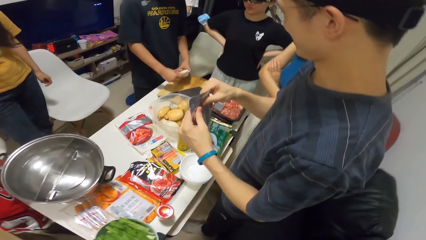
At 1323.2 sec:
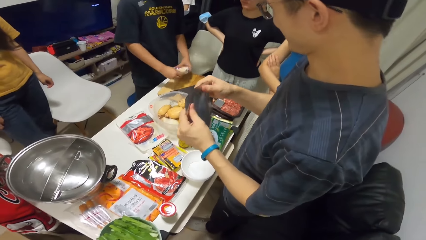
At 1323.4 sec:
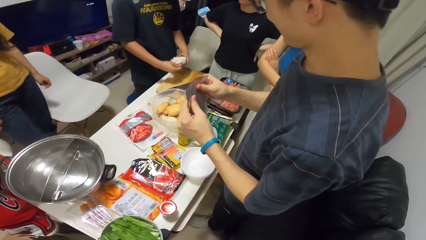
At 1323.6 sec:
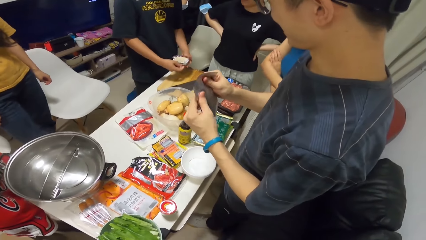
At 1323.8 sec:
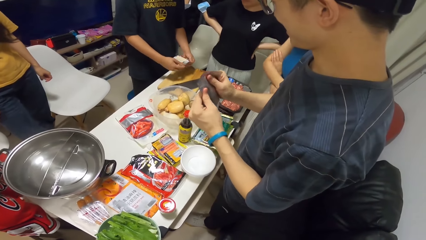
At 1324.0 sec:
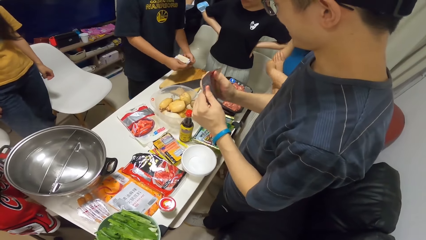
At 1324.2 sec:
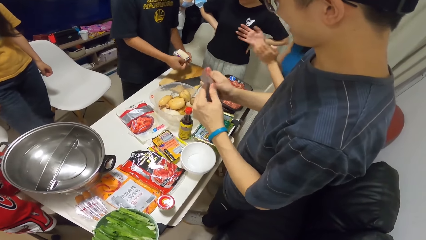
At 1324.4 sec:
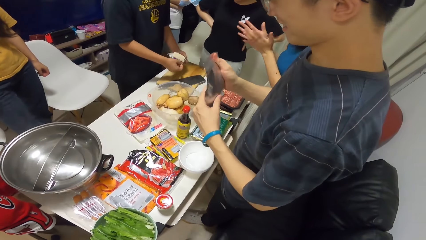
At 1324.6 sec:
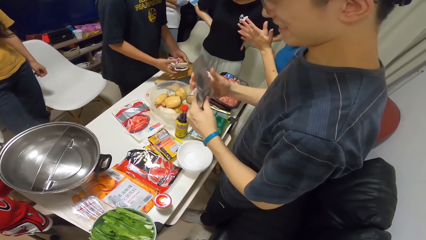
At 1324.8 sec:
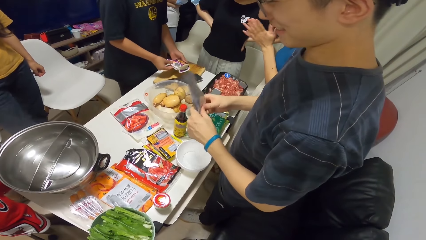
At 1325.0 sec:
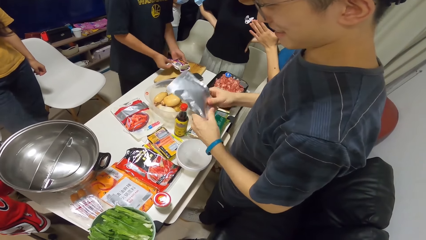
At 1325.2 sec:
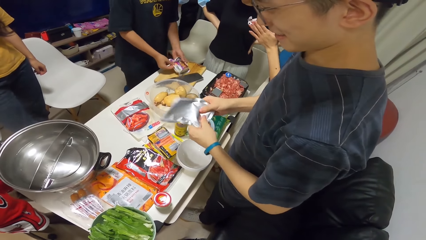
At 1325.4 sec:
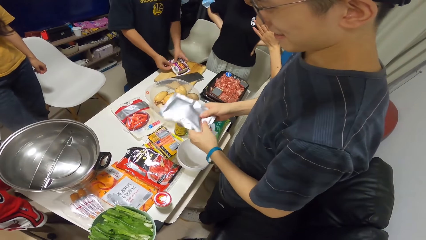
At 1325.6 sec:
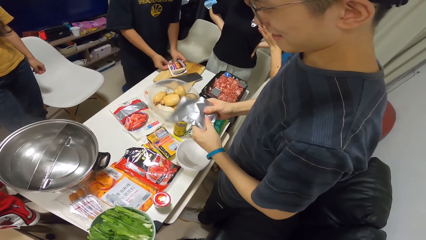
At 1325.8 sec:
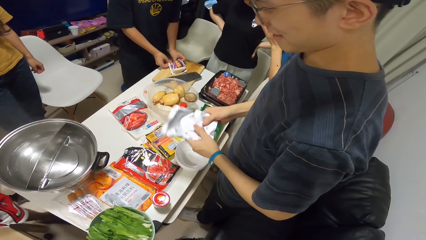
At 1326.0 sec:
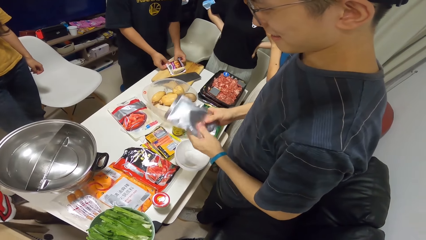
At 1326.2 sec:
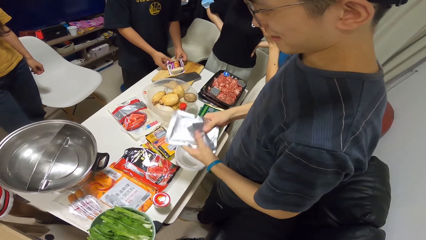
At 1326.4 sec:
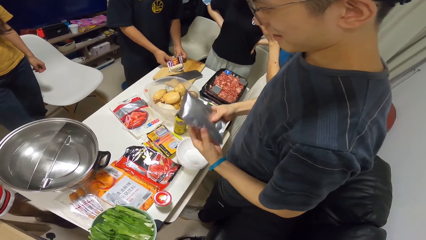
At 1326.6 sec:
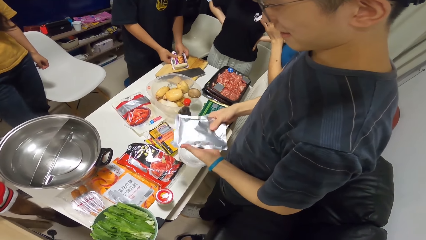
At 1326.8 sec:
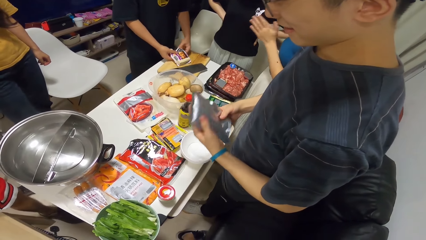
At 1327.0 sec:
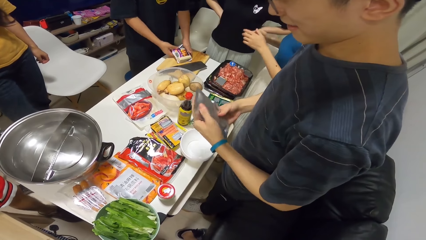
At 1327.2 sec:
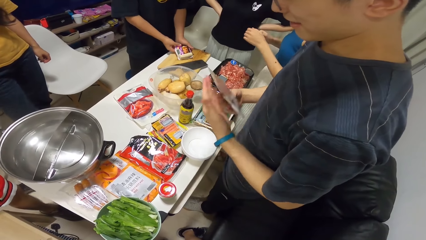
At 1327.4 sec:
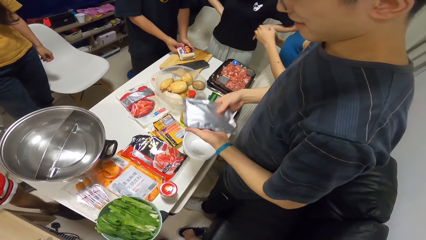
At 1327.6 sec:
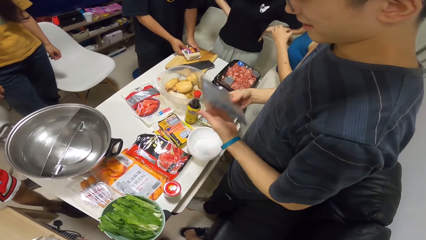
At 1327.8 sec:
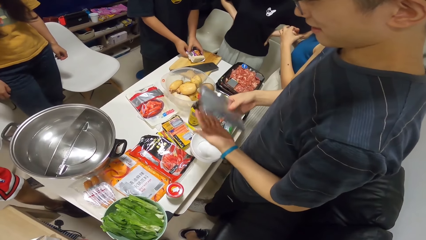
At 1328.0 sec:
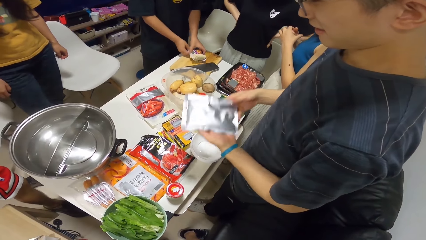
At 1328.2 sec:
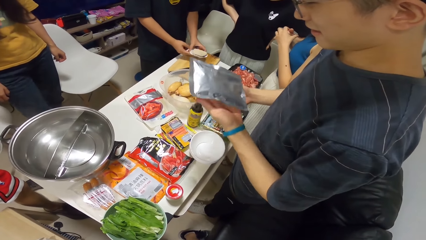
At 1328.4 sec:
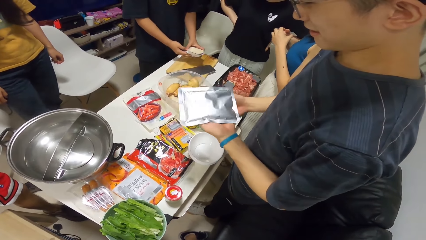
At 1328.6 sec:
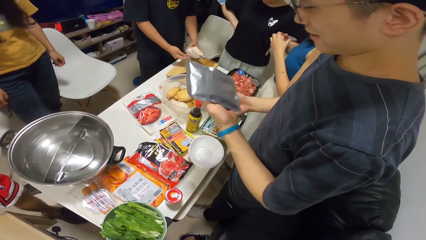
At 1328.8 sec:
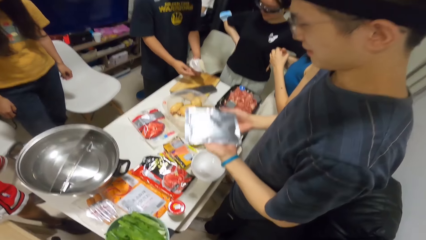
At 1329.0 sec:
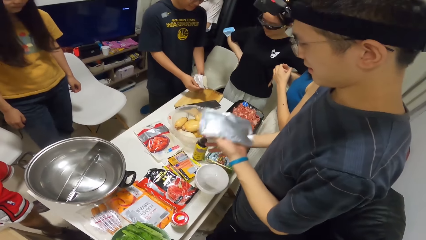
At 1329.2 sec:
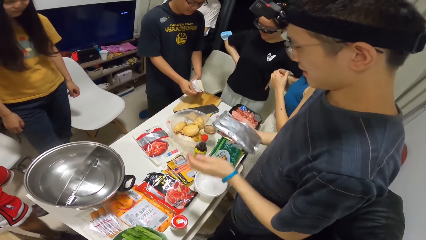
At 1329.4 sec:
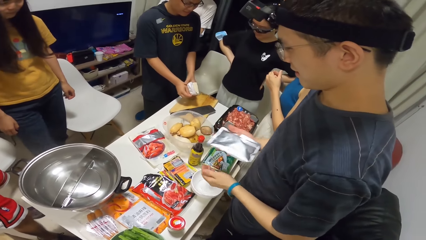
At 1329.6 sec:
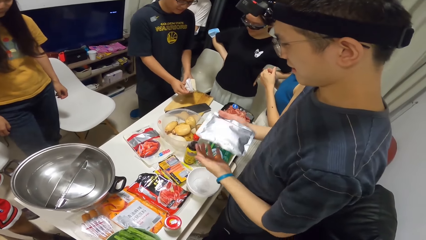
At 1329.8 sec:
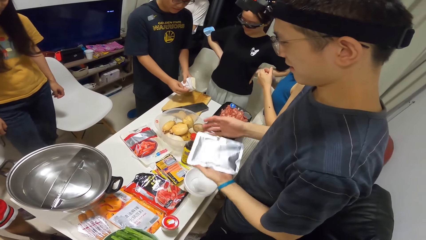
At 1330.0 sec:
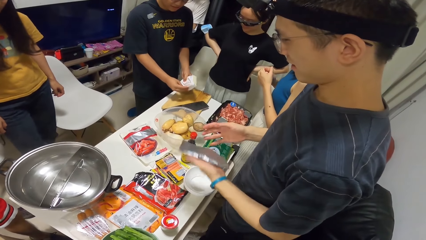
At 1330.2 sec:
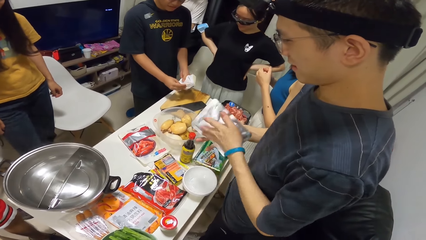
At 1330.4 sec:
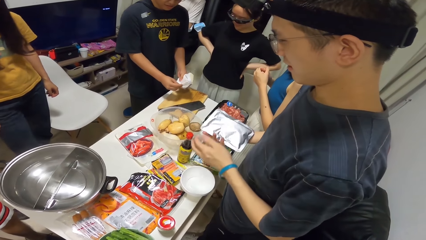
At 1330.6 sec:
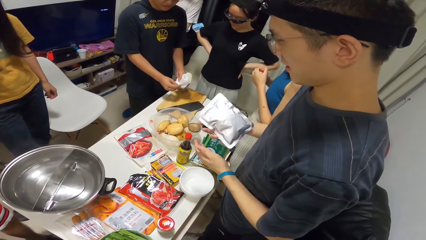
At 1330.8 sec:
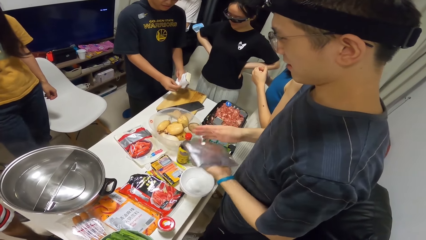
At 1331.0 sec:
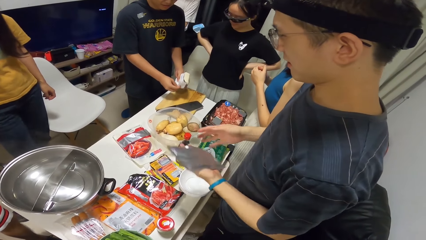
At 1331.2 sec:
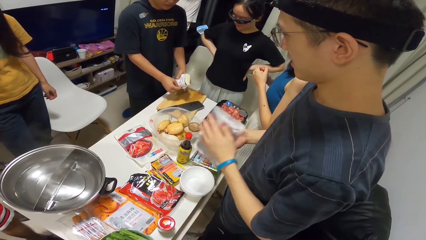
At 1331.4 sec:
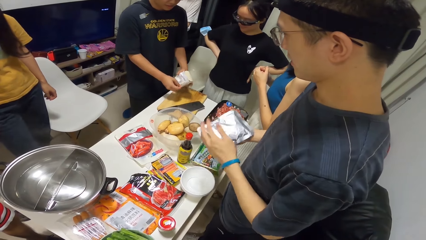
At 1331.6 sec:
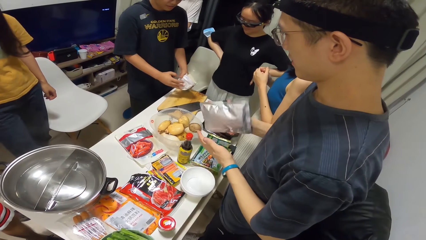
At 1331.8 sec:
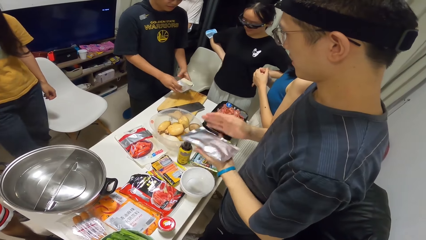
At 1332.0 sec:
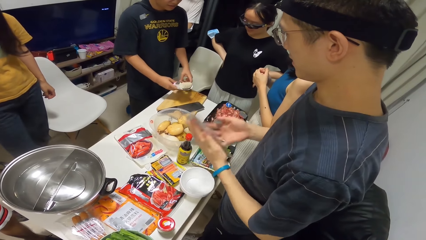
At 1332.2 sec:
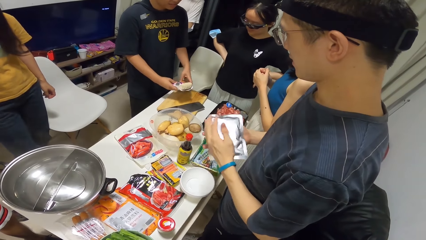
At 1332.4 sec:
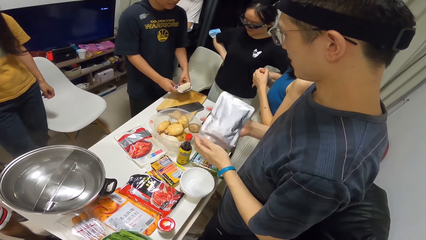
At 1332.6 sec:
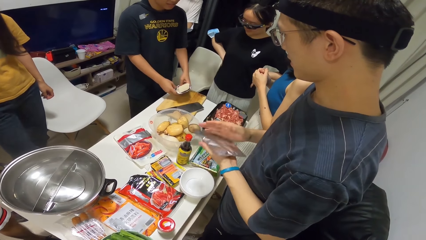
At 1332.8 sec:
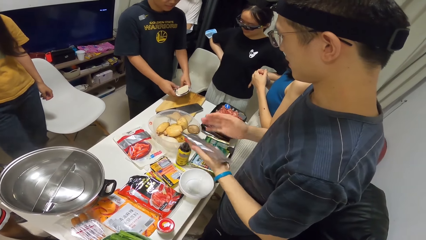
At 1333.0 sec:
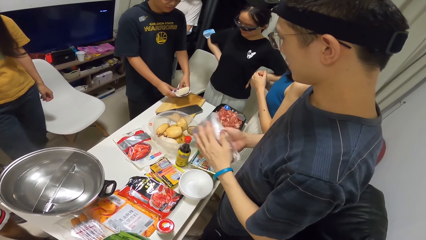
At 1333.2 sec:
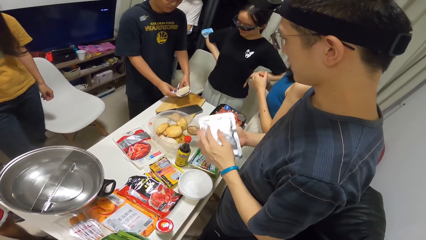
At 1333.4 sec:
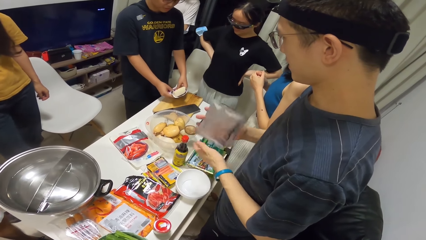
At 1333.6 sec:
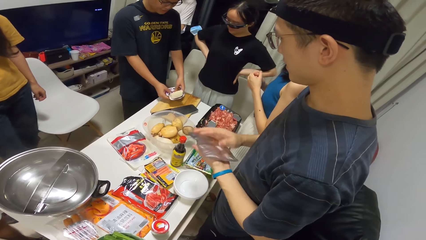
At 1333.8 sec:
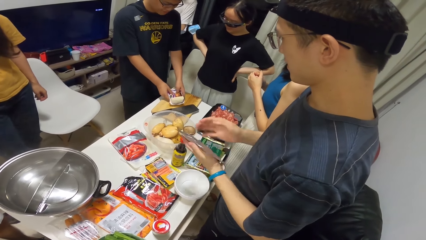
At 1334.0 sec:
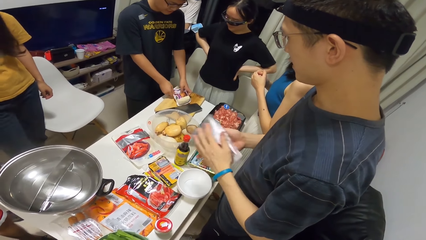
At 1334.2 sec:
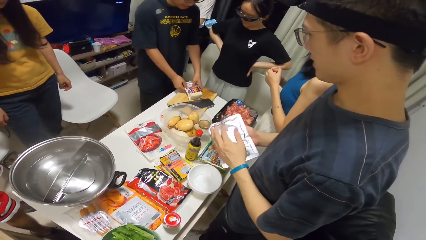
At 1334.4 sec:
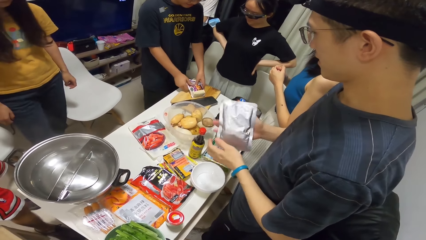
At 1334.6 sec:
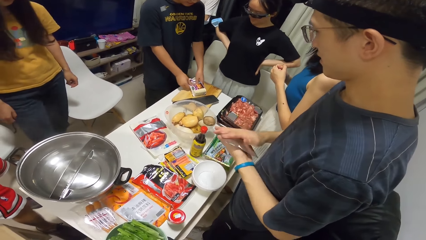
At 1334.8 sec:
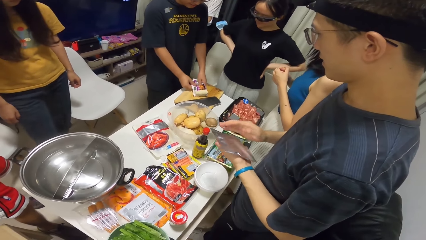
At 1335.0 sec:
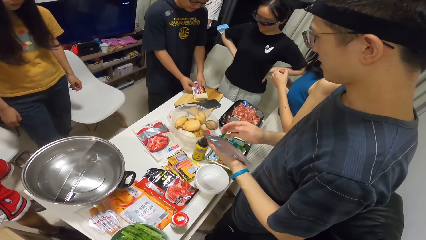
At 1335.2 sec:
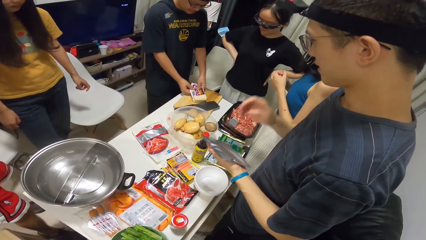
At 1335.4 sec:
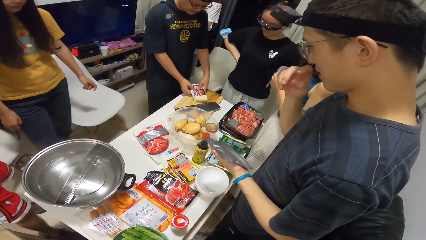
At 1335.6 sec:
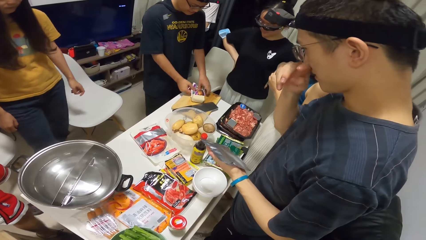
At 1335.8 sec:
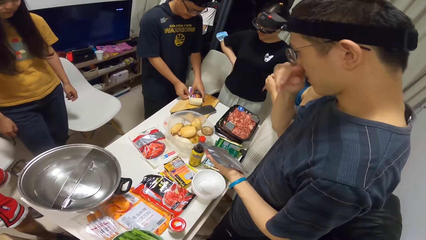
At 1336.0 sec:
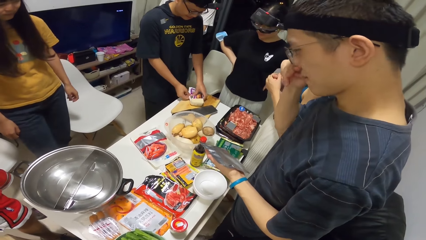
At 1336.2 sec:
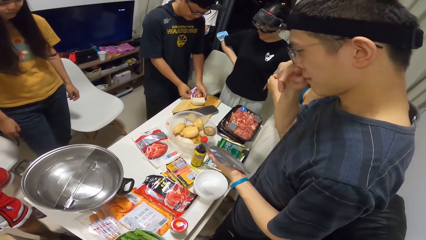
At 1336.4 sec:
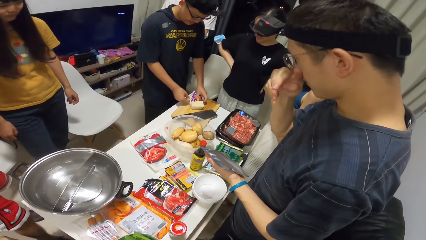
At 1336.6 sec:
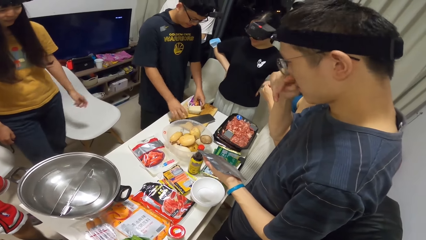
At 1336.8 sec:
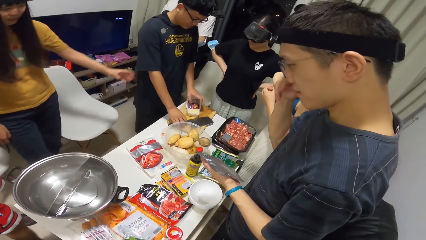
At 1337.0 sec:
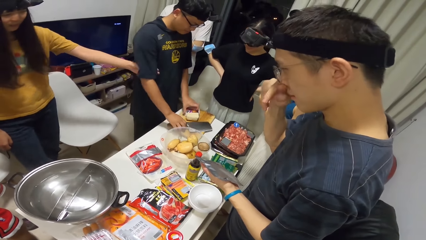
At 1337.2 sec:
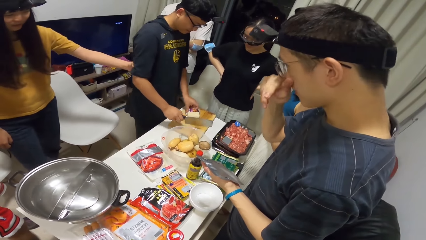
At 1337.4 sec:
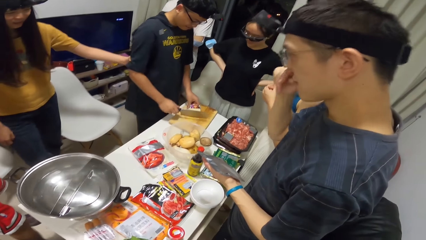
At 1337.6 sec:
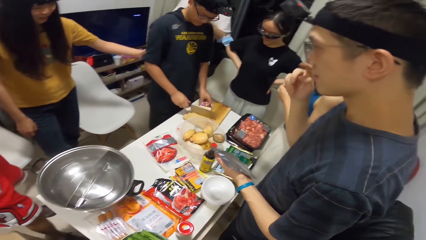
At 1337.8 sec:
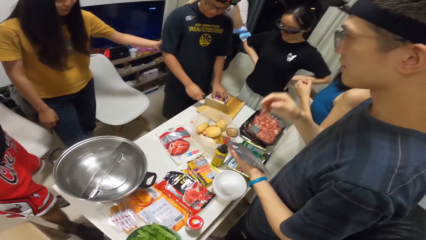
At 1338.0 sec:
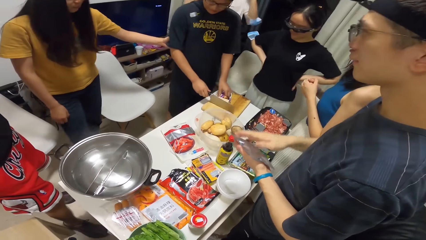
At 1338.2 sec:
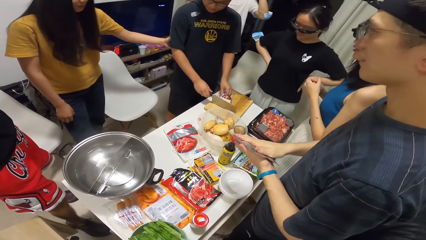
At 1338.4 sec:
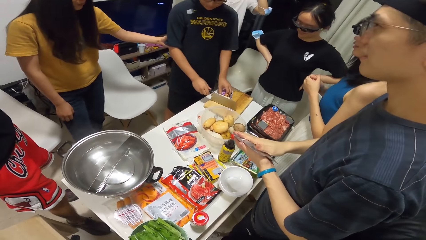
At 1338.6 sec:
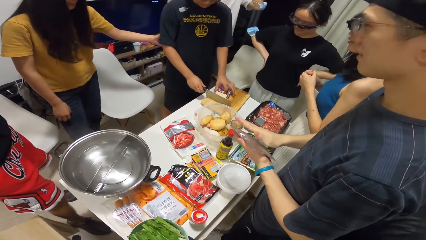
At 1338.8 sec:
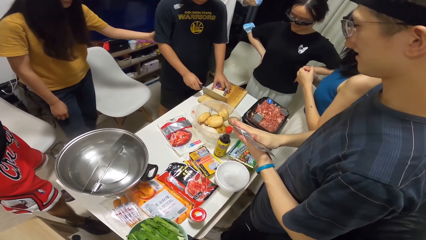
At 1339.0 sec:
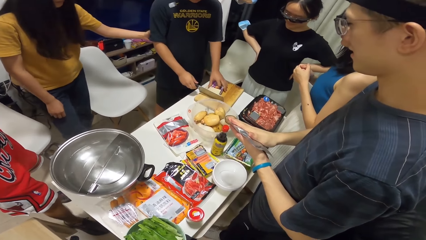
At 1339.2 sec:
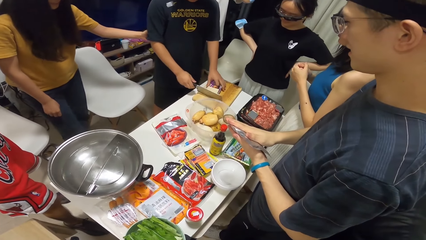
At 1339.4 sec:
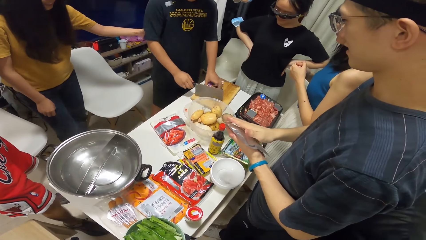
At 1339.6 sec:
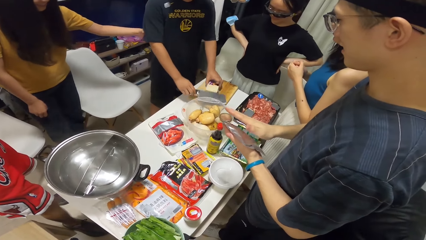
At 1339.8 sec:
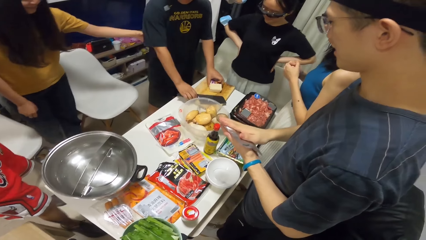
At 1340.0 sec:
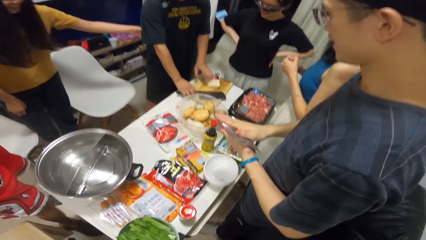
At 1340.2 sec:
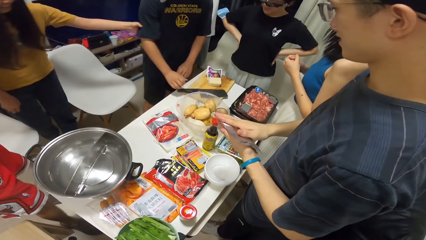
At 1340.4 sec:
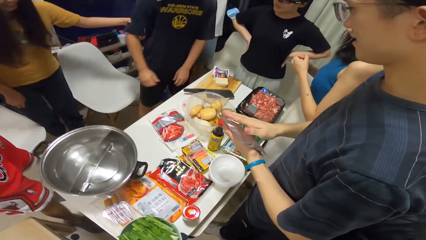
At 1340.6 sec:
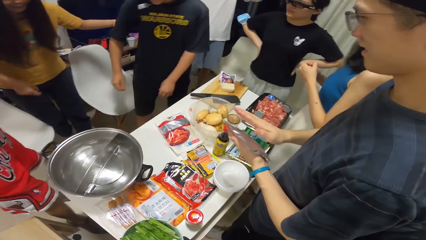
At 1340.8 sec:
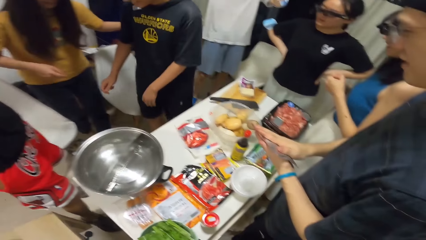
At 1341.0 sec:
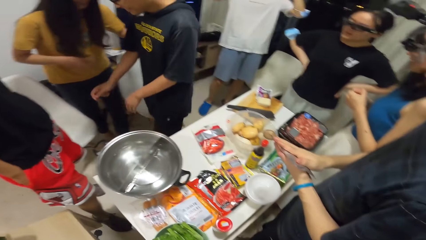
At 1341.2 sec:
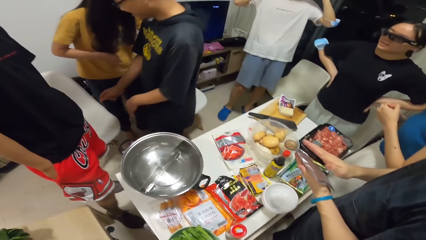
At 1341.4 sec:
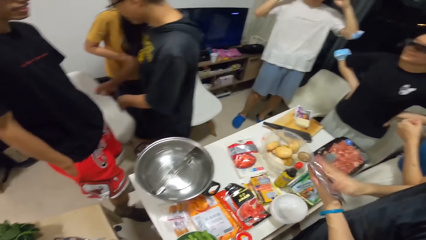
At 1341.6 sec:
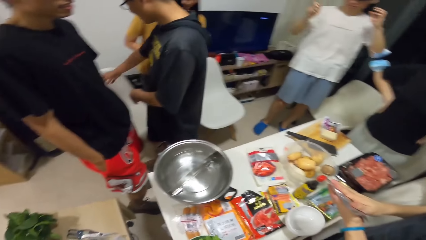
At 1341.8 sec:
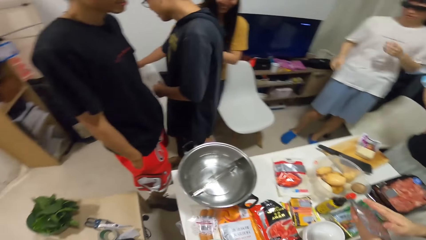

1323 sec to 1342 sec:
A man opens the paper. Another man puts something on the chopping board. The first man juggles the plastic bag on both hands. He plays with the paper. The second man opens the paper. The first man plays with the paper. The second man brings out cheese from the plastic bag with both hands. The first man touches his nose. The second man picks up the cleaver from the chopping board with his right hand. A woman touches the second man. The first man plays with the paper. The second man places the cleaver onto the chopping board. The second man walks.
